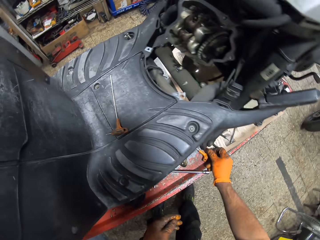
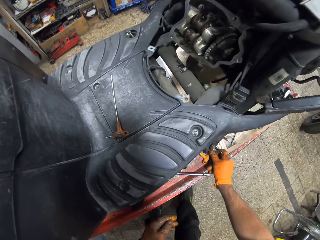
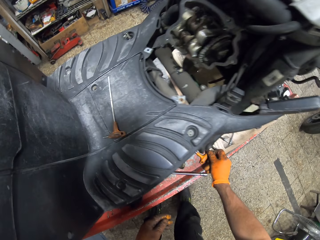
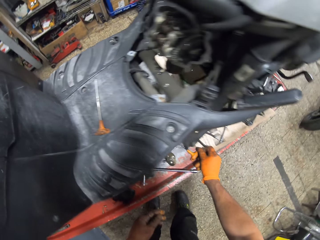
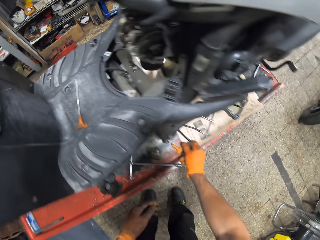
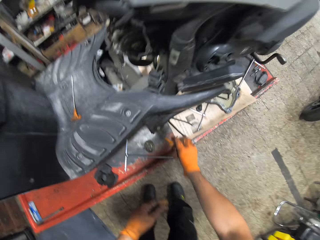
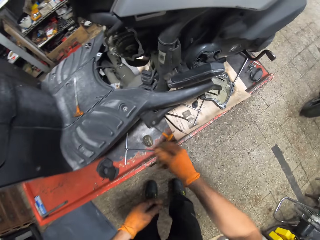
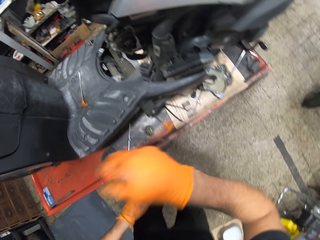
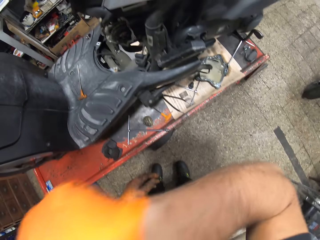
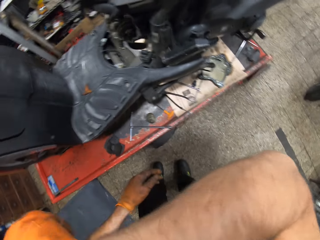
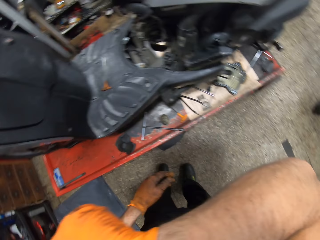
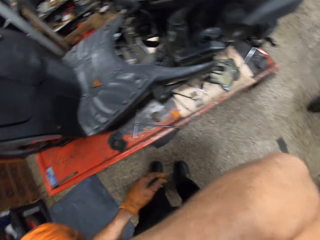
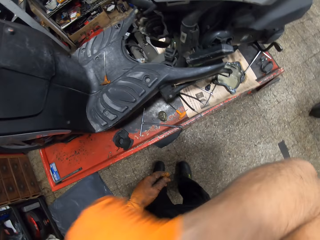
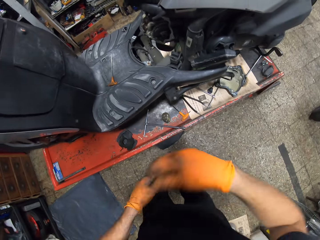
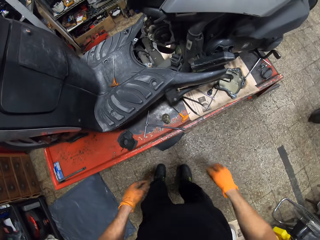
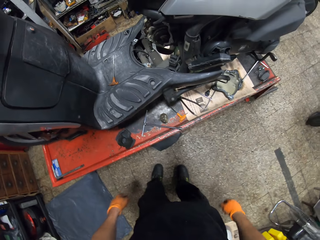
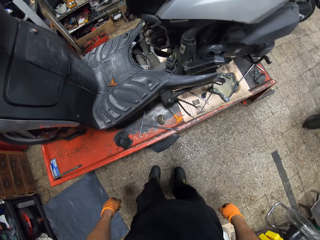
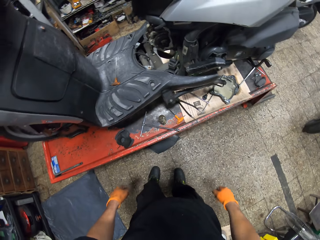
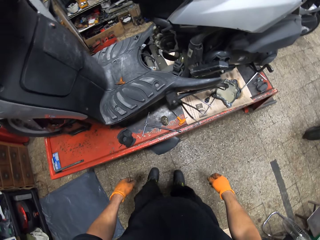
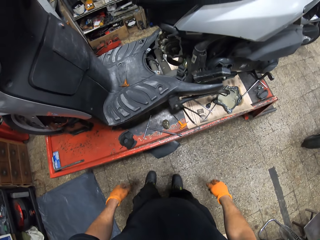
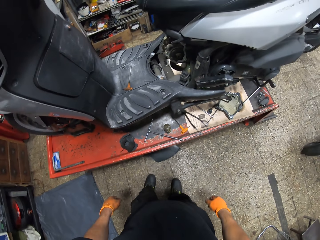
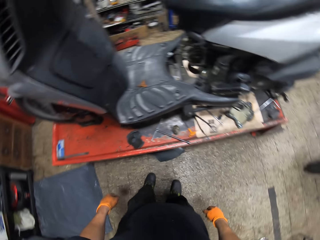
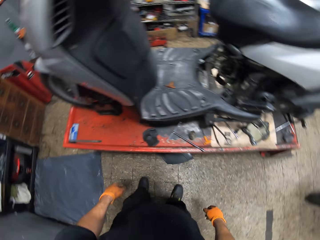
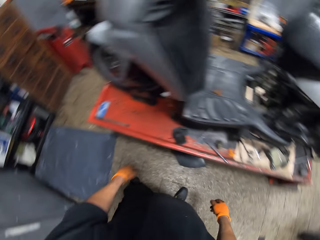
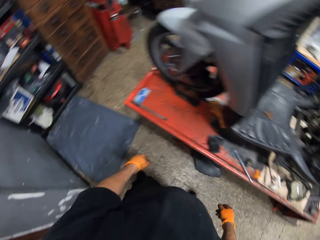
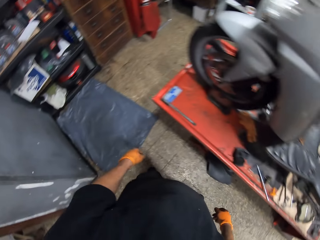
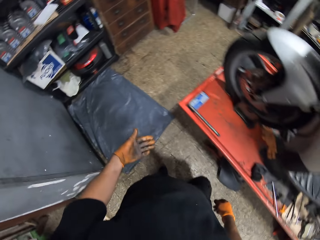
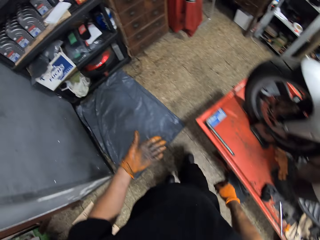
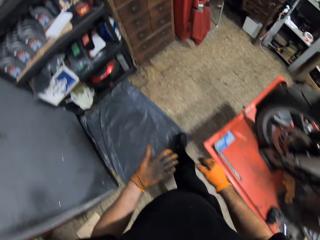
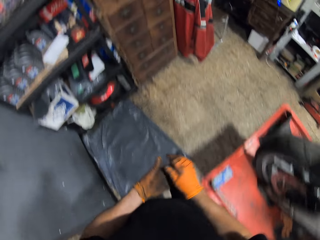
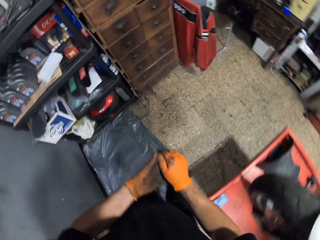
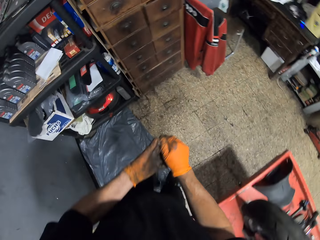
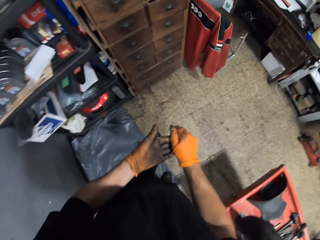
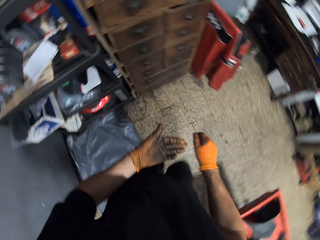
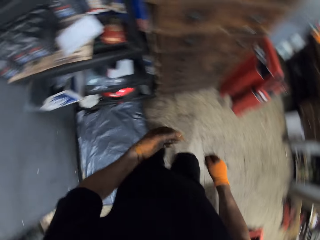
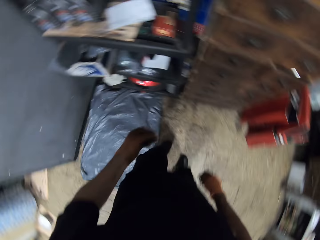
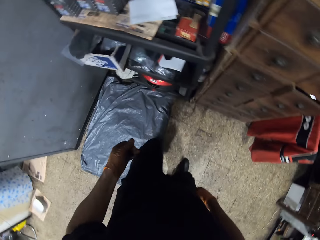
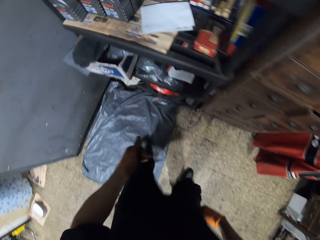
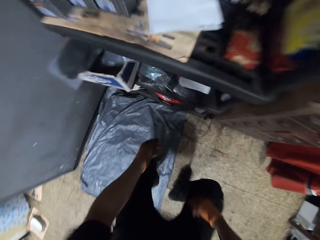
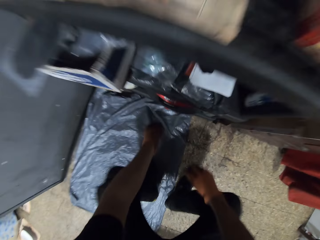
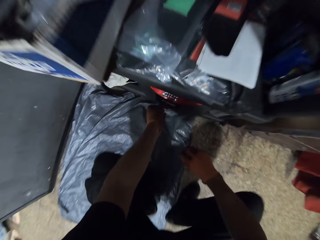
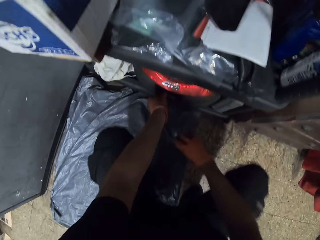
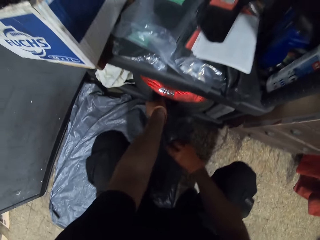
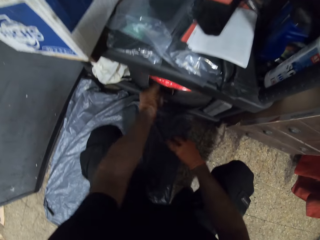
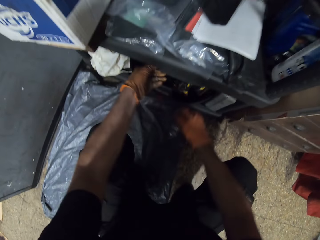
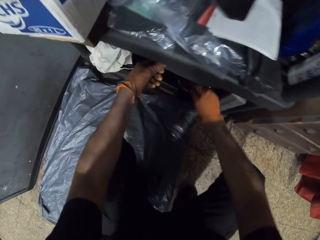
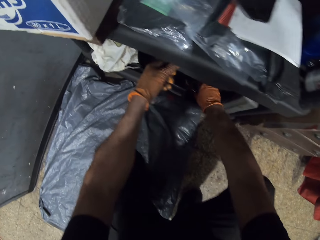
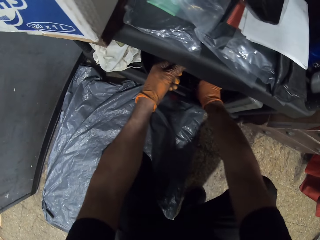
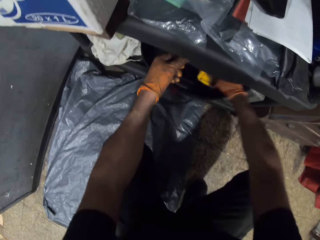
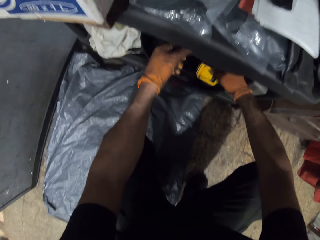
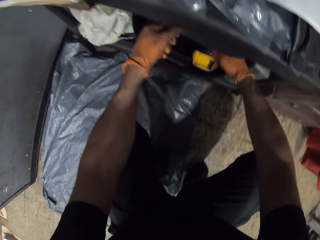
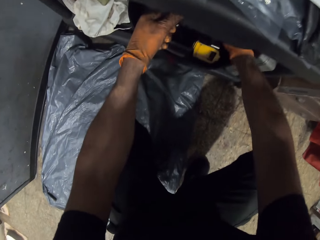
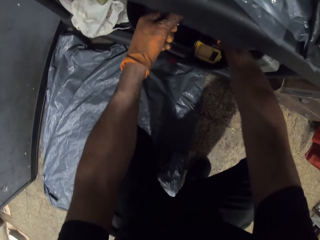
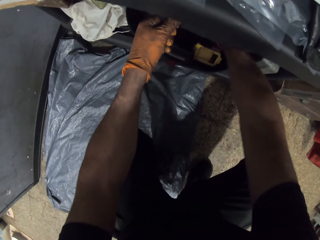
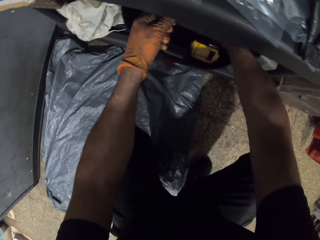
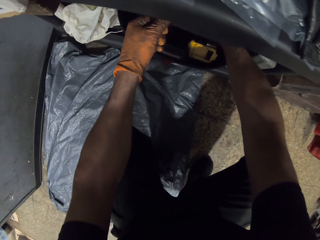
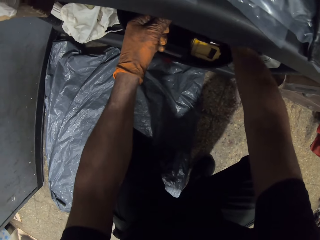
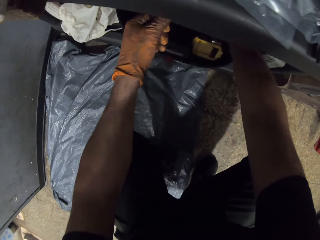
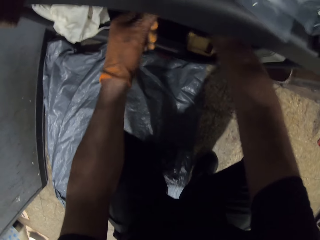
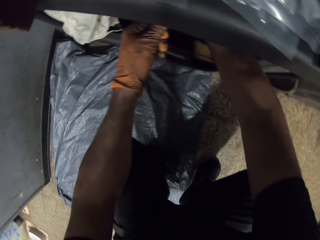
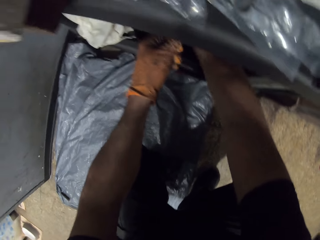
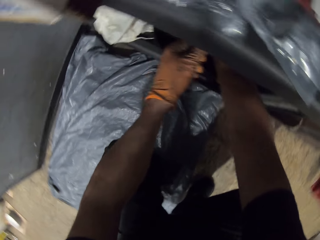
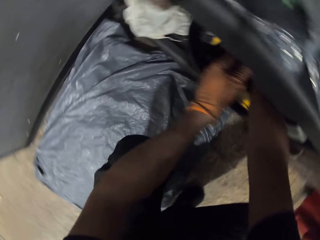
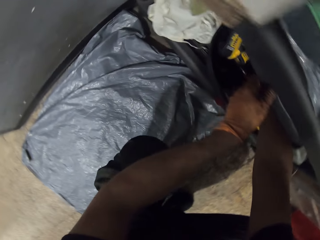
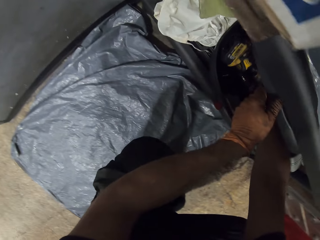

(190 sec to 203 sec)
The camera wearer stares at the table. He rubs his face with his gloved right hand. He stares at the motorcycle. He places his gloved right hand on his gloved left hand. He walks around the room. He squats toward a tool box. He opens the tool box with his gloved left hand. He pulls a tool in the tool box with his gloved right hand.

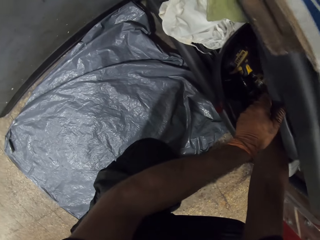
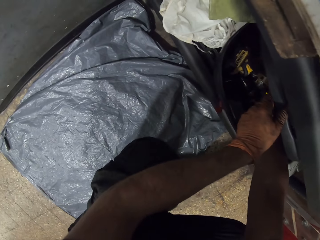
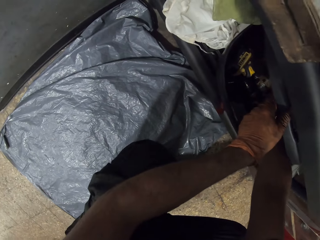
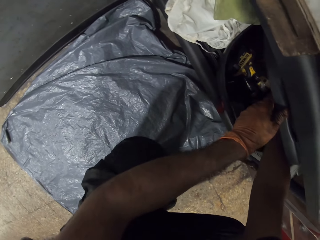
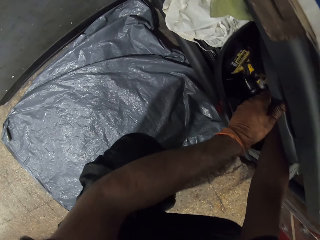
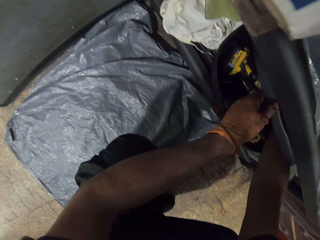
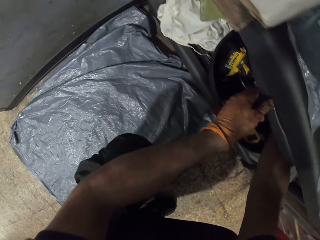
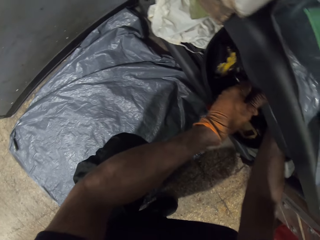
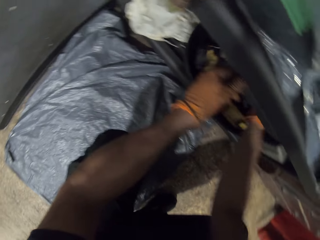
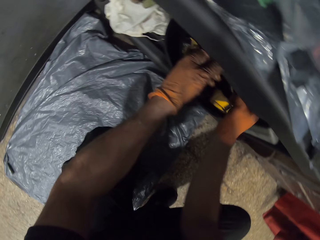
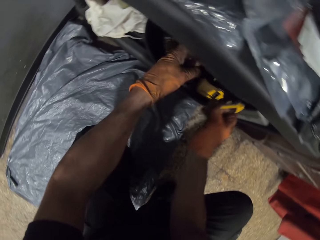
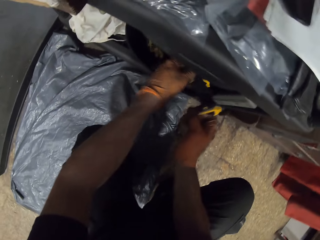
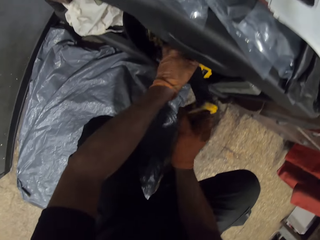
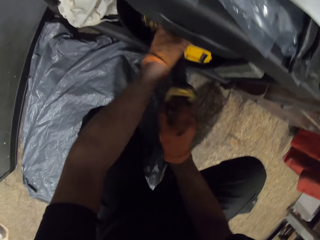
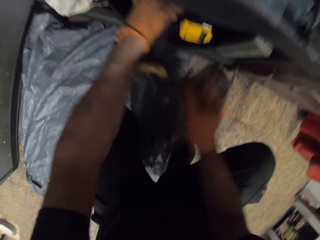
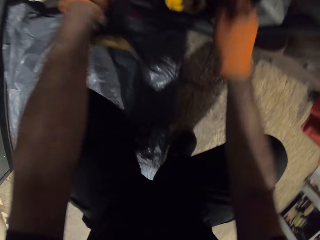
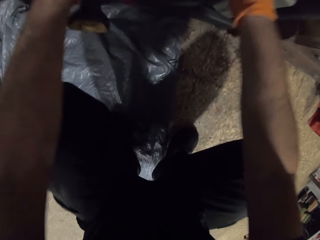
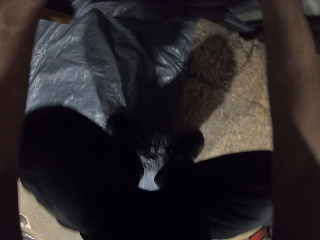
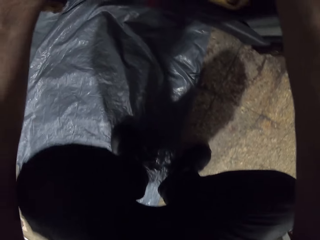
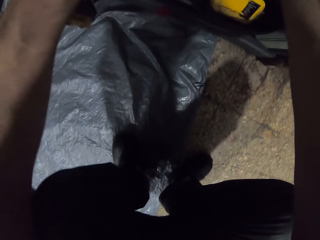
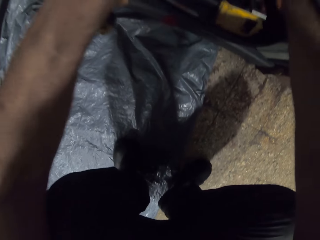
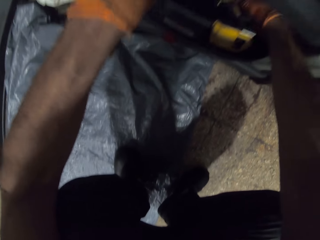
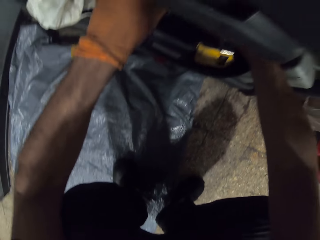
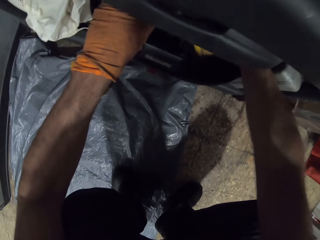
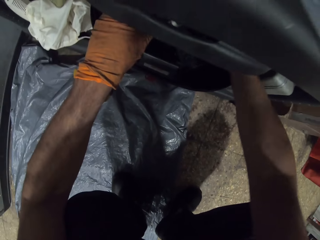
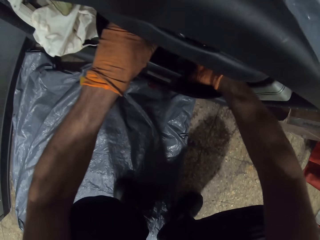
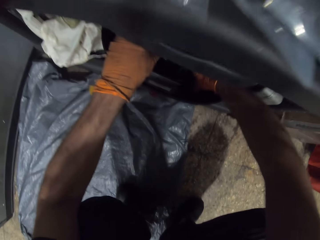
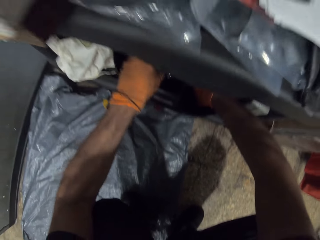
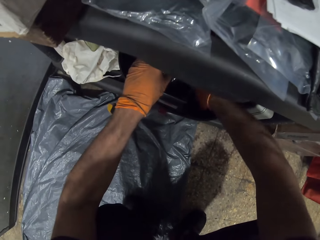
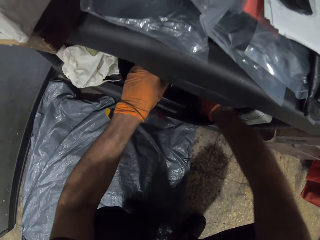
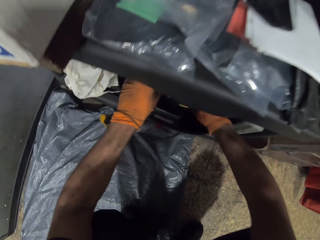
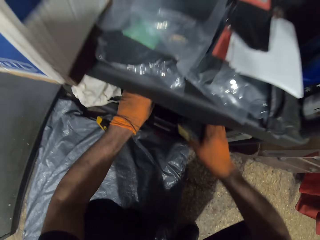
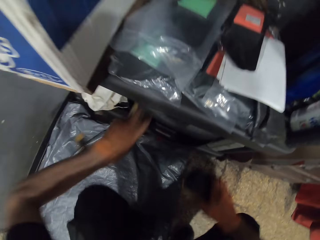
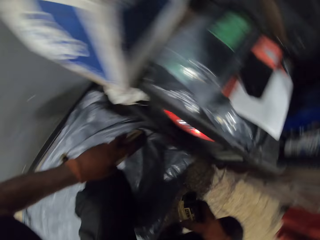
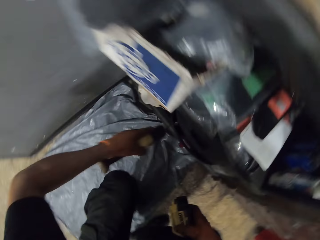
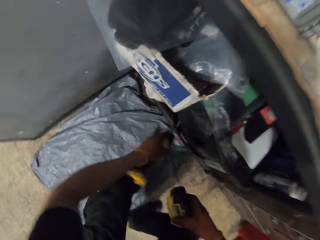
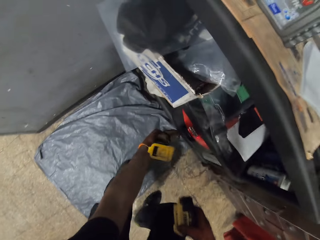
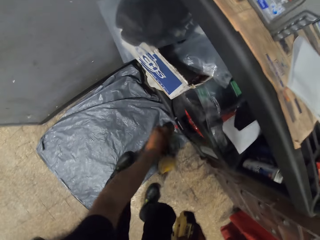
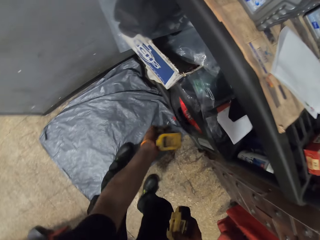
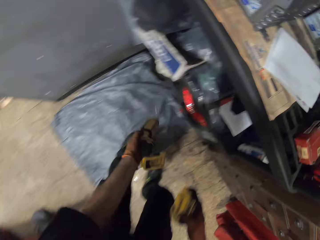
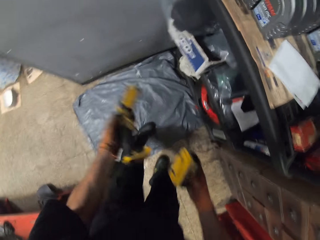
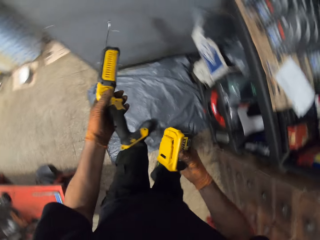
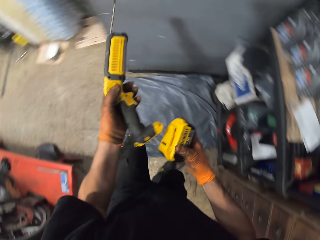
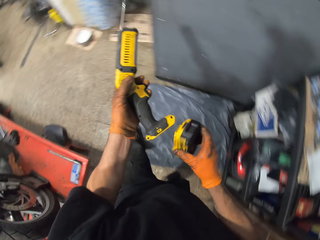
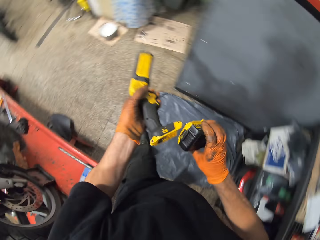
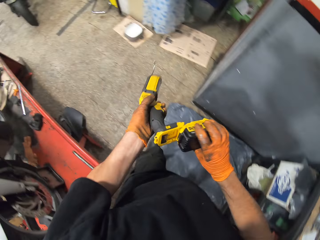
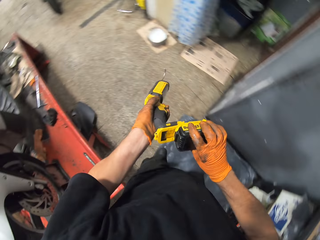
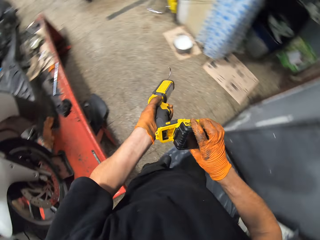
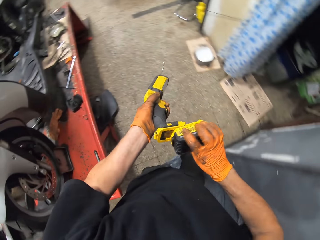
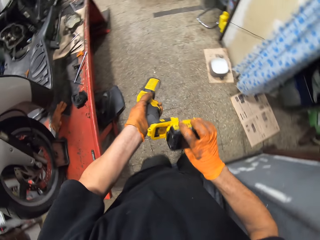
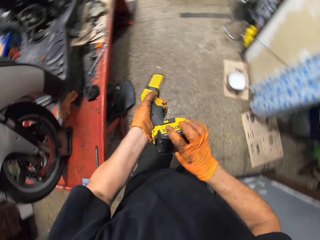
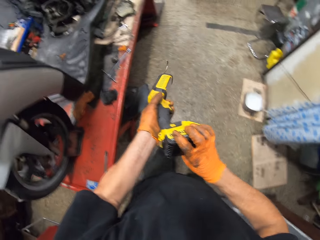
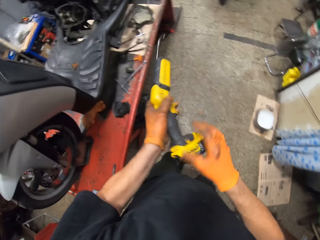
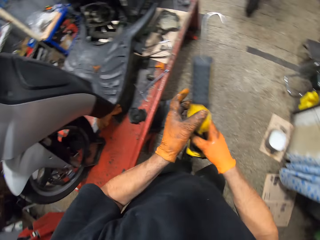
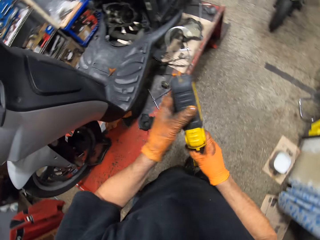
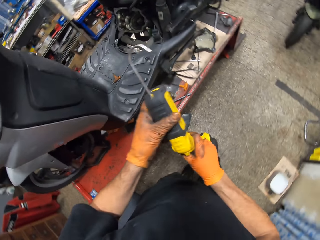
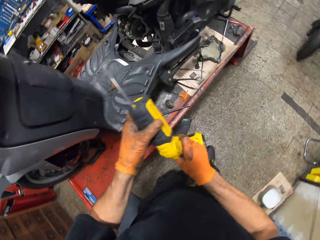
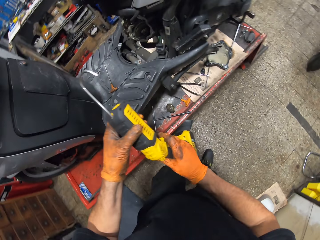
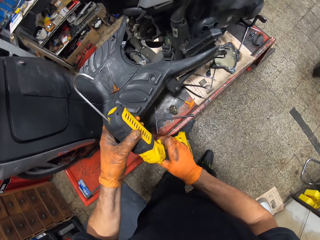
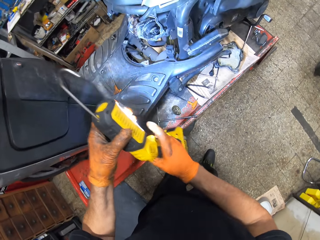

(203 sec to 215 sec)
The camera wearer hovers over the drawer. He transfers a lamp from the tool box with his gloved right hand to his gloved left hand. He picks up a lamp battery from the tool box with his gloved right hand. He picks up the sport light. He fixes the lamp with both gloved hands. He walks around the room.
